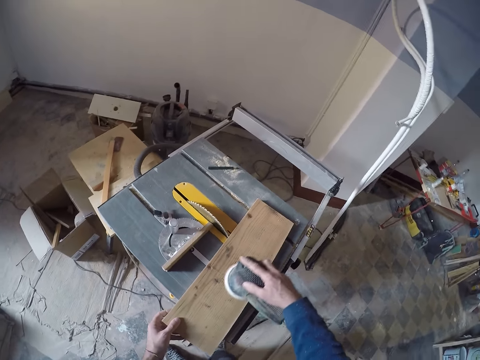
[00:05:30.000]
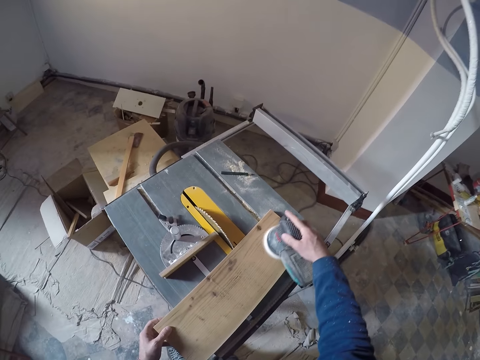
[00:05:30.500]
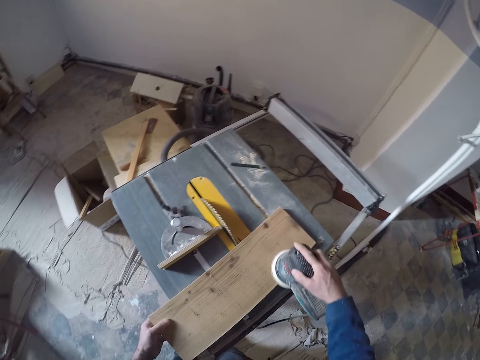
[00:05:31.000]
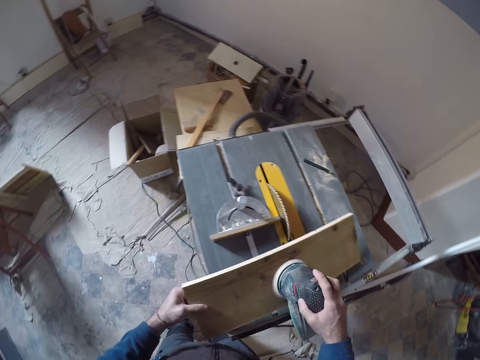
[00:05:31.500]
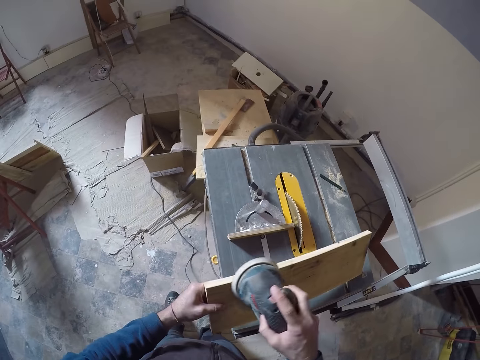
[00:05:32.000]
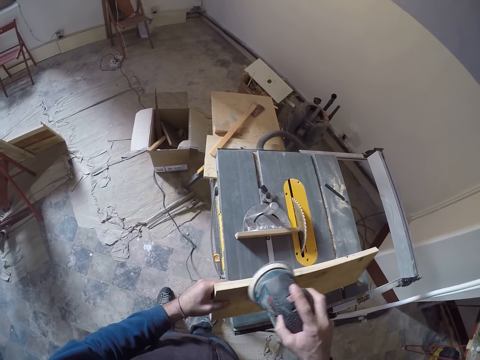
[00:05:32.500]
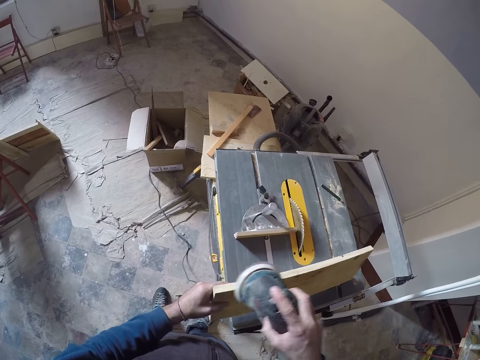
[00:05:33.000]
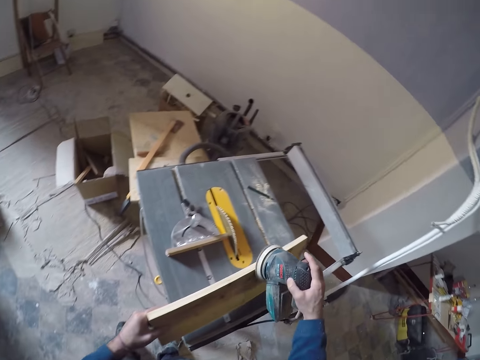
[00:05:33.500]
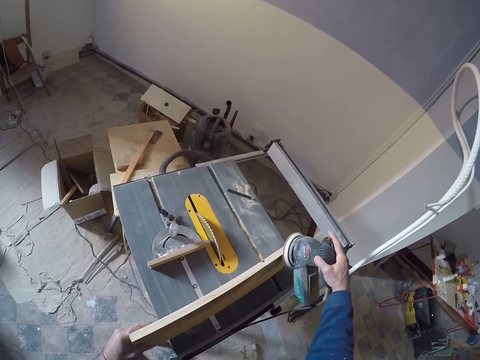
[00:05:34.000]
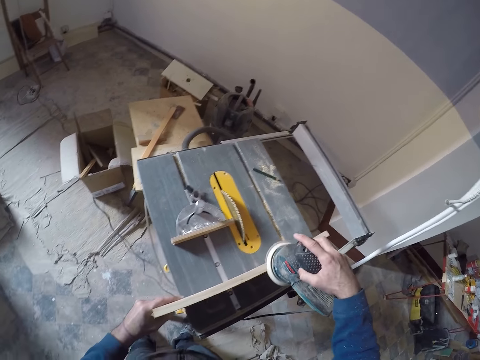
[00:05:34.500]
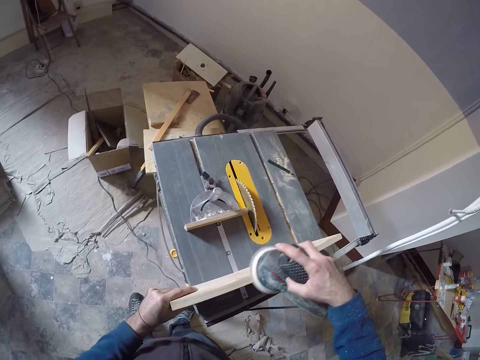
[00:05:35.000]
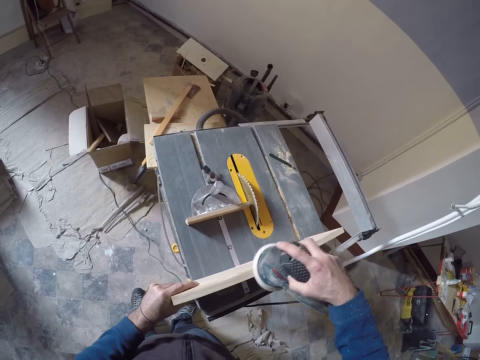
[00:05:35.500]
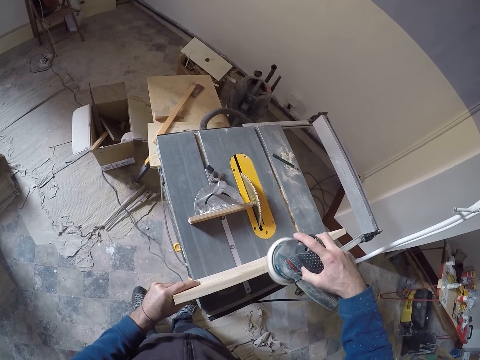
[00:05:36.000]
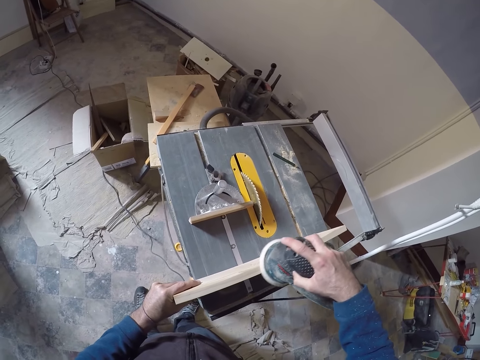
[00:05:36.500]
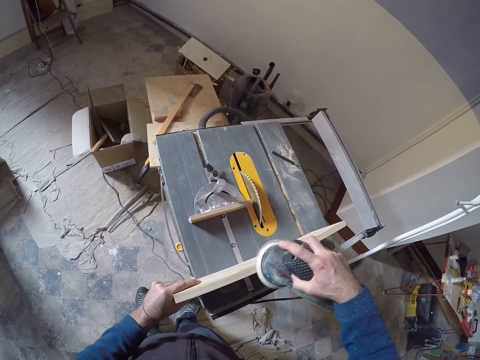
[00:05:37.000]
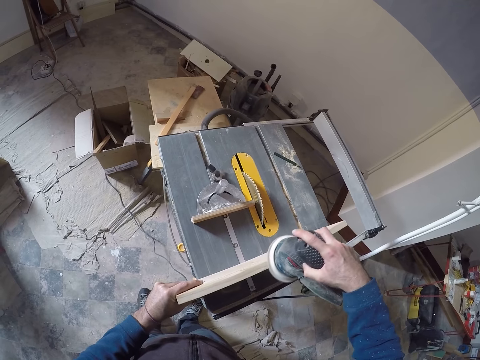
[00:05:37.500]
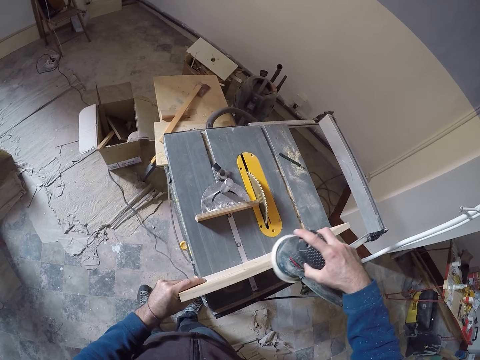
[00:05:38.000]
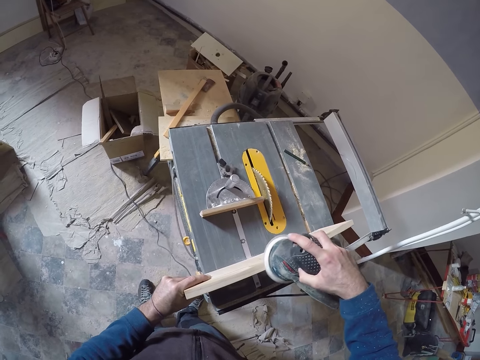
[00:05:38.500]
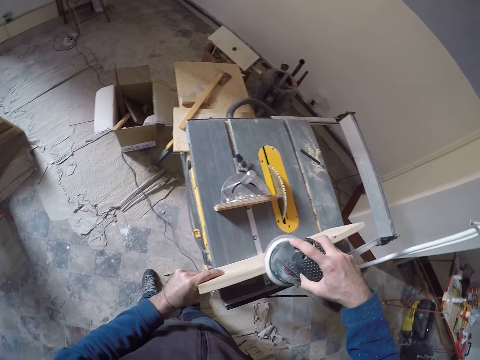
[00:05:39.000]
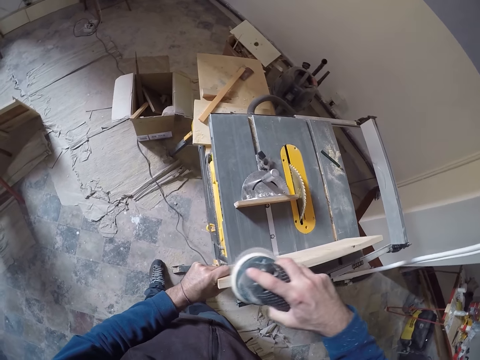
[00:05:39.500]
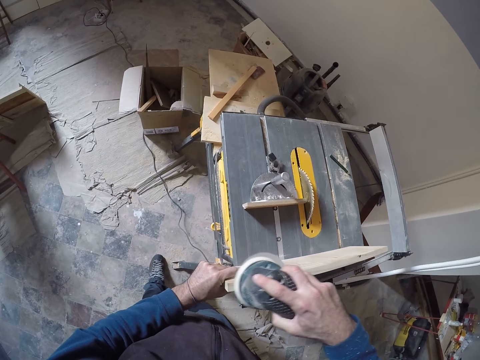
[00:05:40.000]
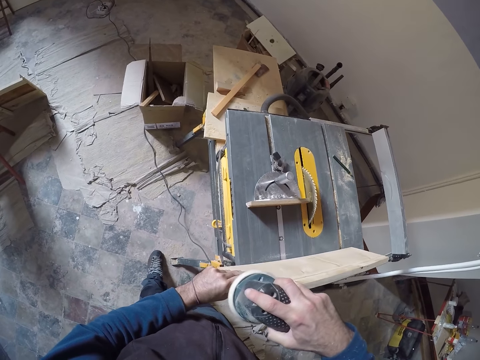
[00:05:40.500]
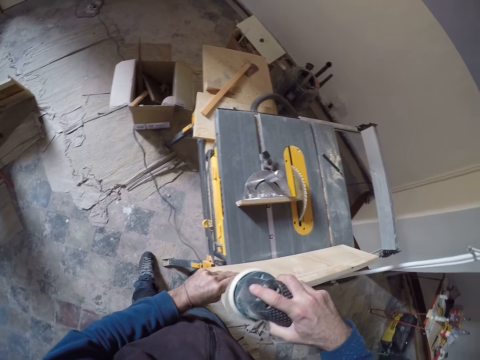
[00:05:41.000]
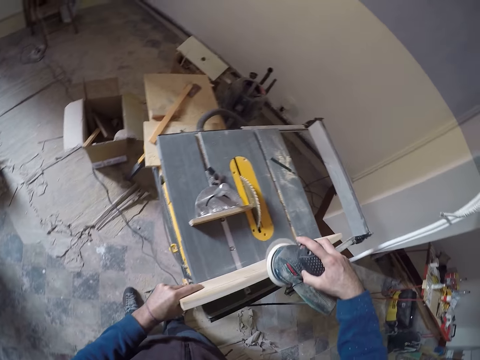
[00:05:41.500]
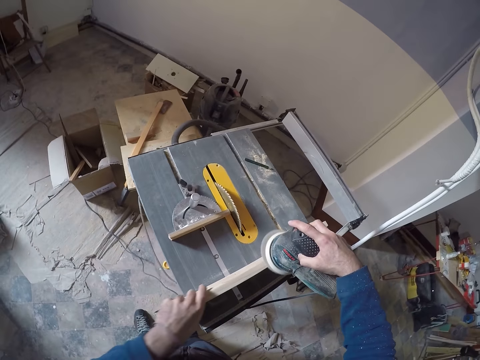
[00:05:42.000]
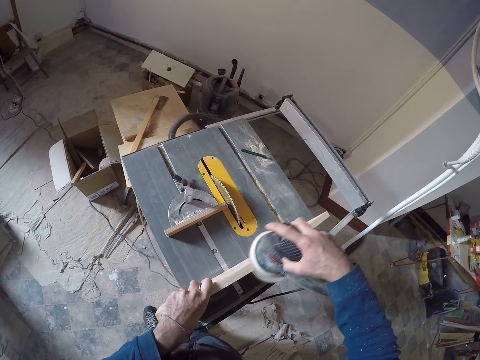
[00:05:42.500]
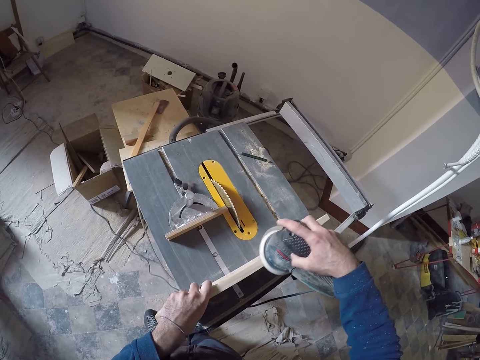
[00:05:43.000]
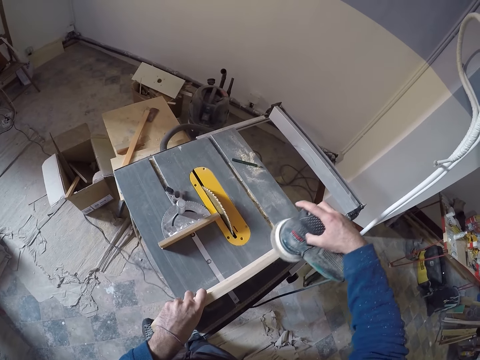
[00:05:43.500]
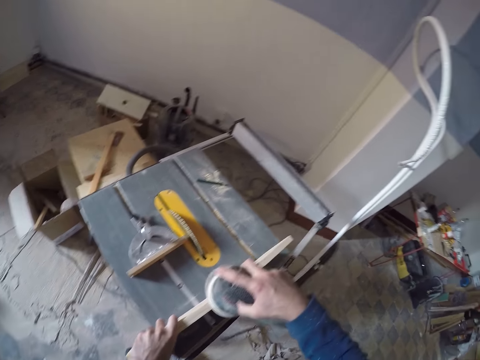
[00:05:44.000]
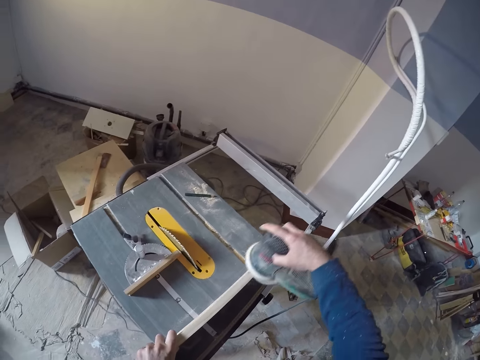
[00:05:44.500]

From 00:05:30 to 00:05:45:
The camera wearer turns over the wood horizontally on the table with his left hand. He smoothens the edge of the wood with the sander in his right hand.

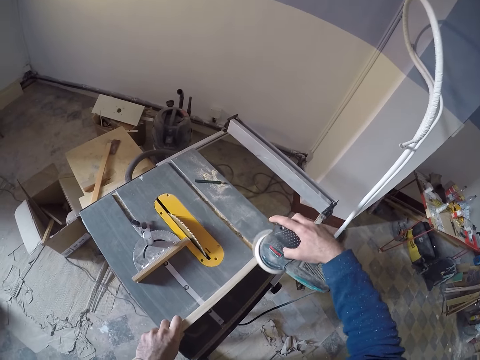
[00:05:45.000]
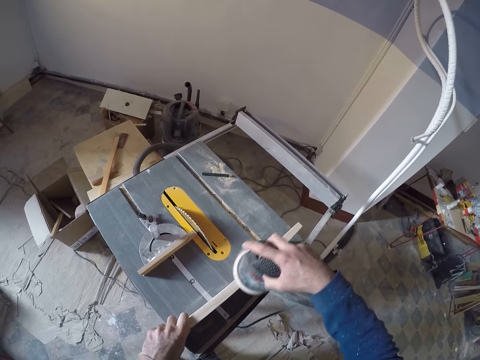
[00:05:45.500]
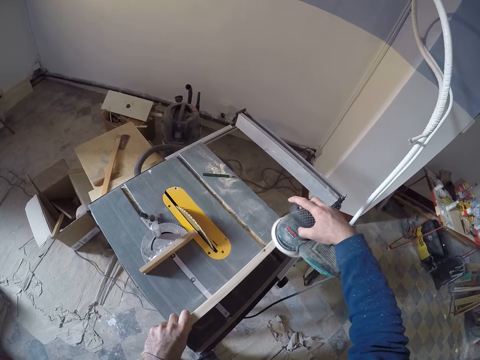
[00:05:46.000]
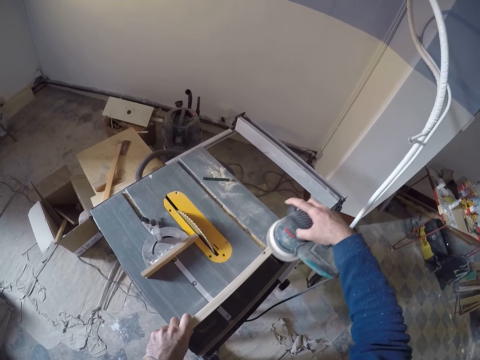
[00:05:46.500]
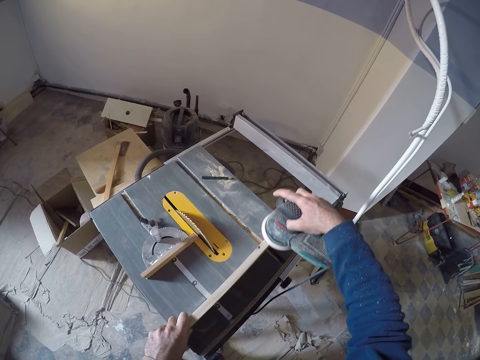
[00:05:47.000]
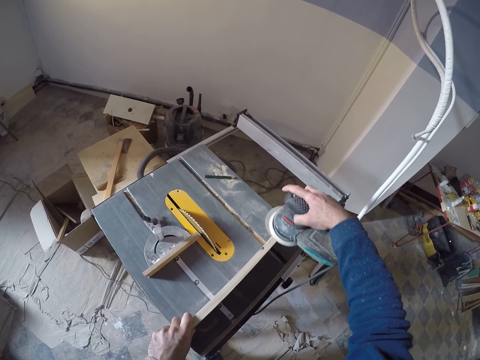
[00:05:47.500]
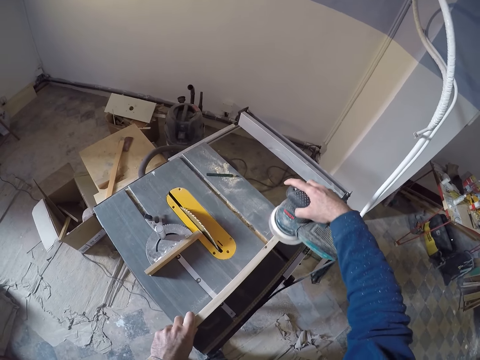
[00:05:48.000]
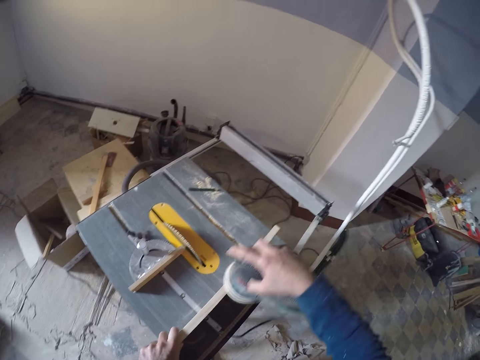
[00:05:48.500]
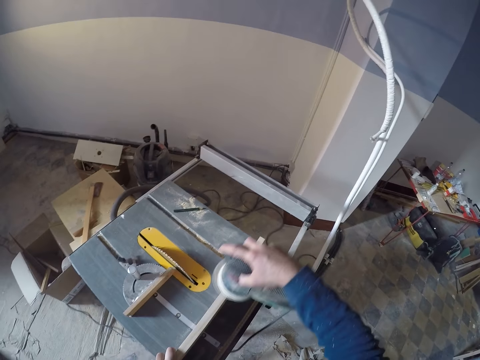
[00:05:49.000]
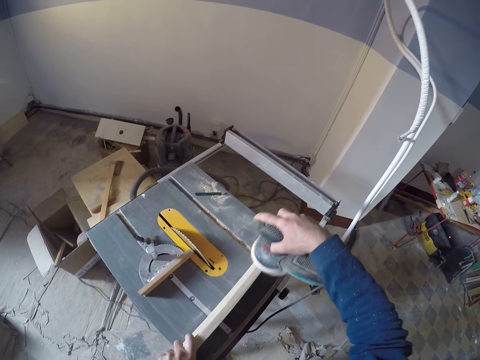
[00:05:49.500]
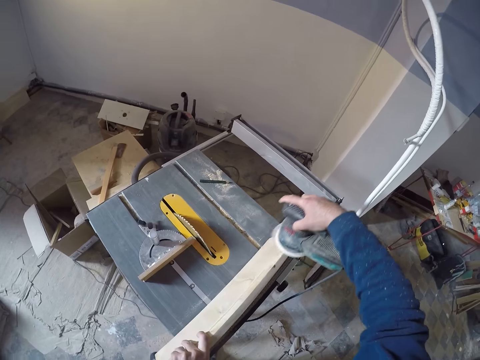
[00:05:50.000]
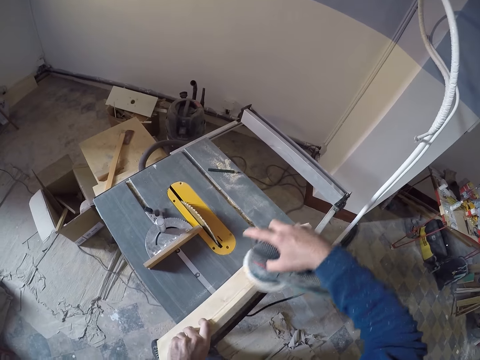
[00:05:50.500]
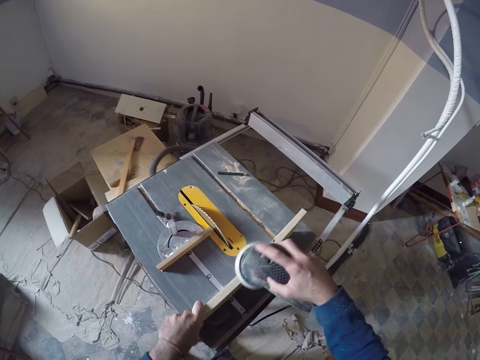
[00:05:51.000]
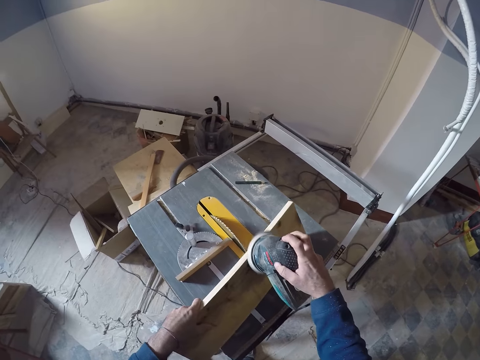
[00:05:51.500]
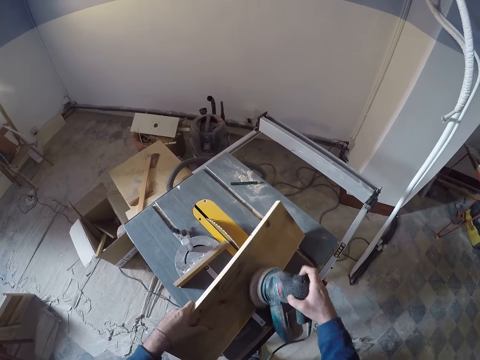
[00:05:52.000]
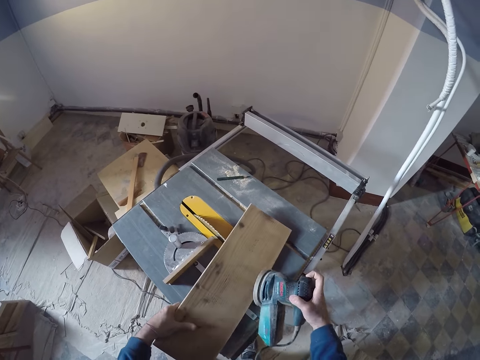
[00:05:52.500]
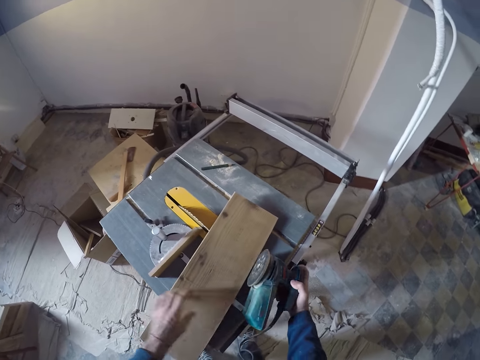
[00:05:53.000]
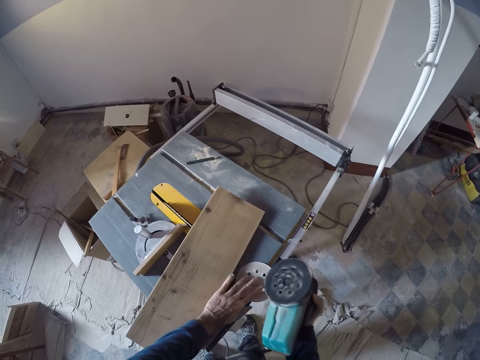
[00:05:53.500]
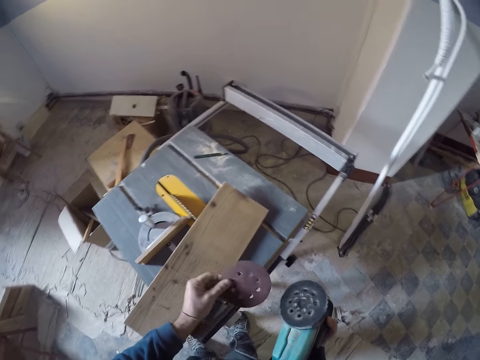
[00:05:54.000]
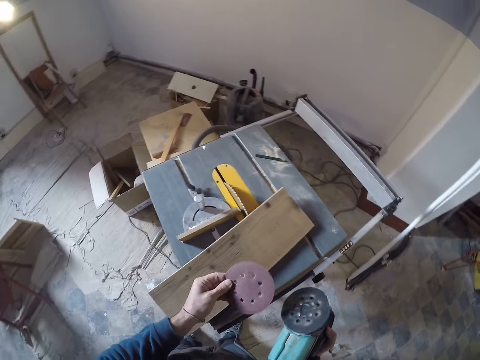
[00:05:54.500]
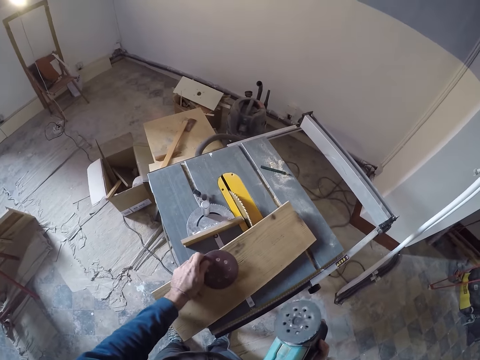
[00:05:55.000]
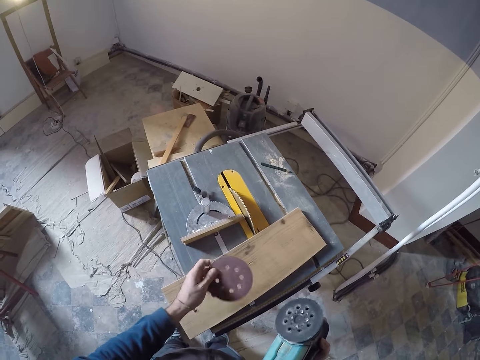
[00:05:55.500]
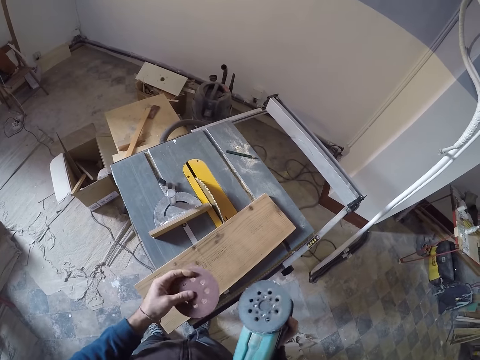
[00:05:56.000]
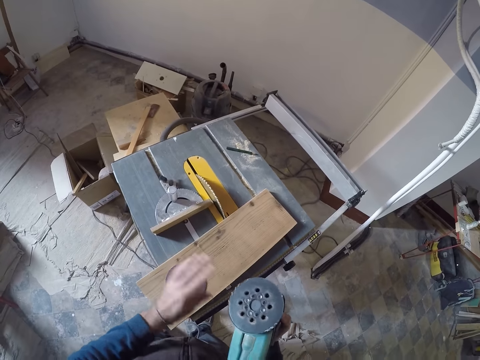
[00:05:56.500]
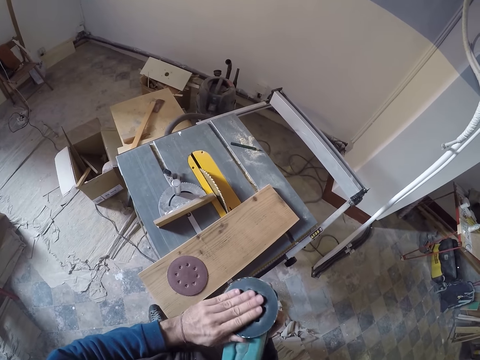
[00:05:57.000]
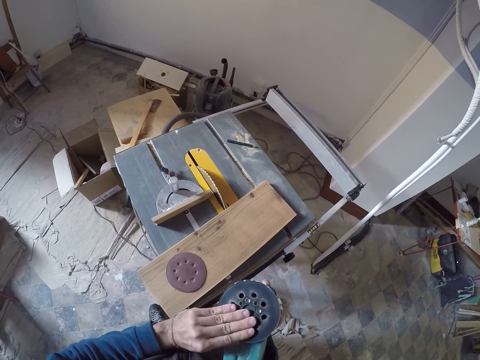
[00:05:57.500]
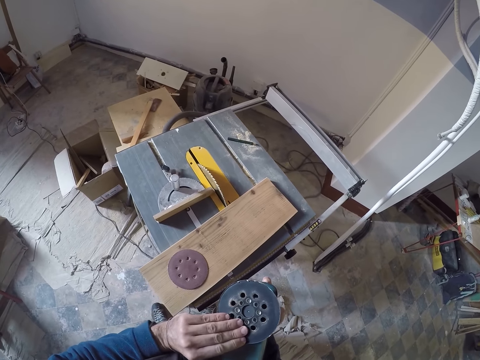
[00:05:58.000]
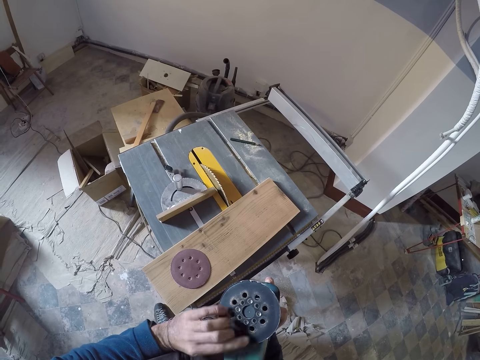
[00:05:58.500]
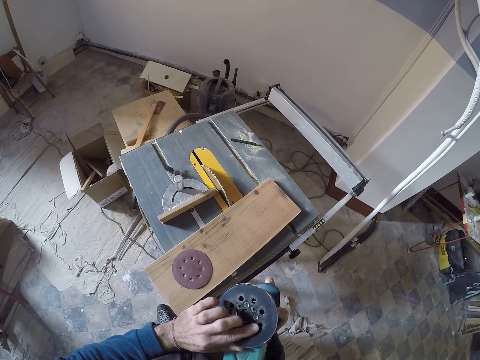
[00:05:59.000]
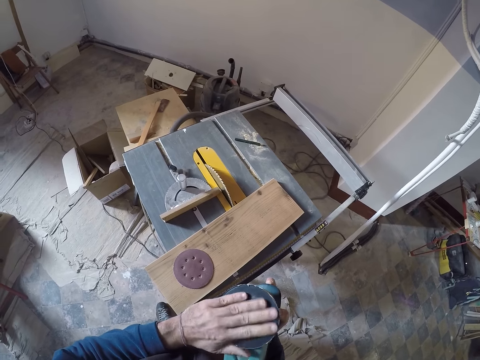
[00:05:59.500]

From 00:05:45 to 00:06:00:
The camera wearer holds the sander on the table saw with his right hand. He drops the wood on the table with his left hand. He picks up the sanding disc on the table saw with his left hand. He adjusts the wood on the table saw with his left hand. He holds the sanding disc in his left hand. He drops the sanding disc on the wood with his left hand. He touches the surface of the sander with his left hand. He rubs his left hand on the surface of the sander.
